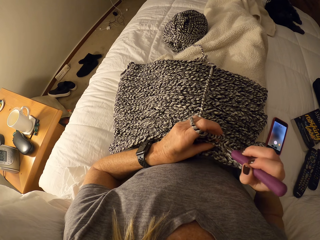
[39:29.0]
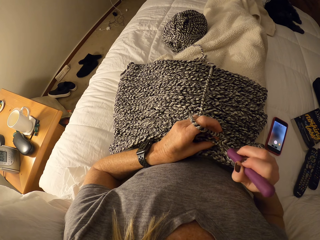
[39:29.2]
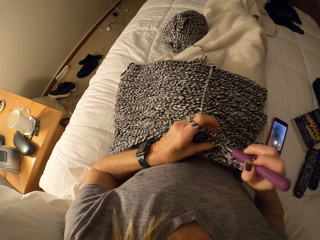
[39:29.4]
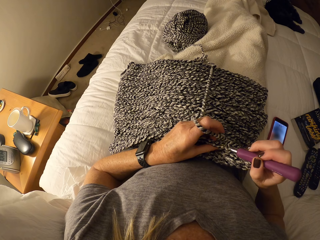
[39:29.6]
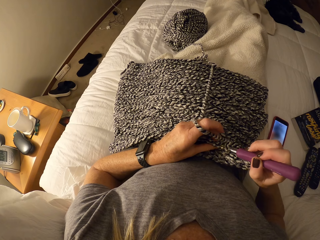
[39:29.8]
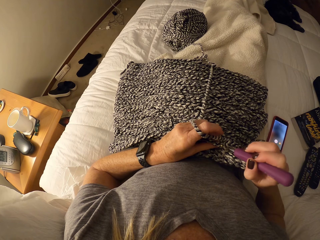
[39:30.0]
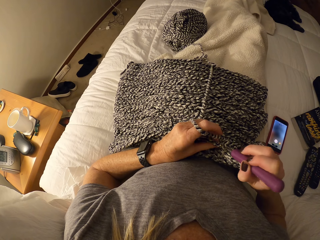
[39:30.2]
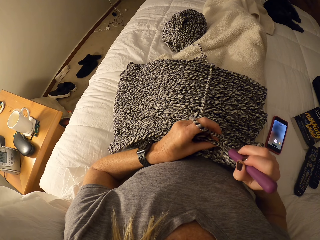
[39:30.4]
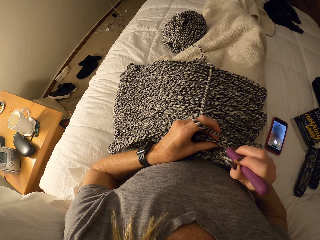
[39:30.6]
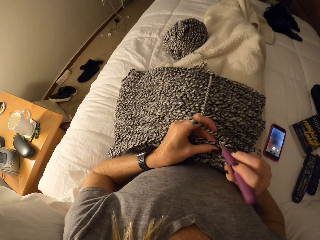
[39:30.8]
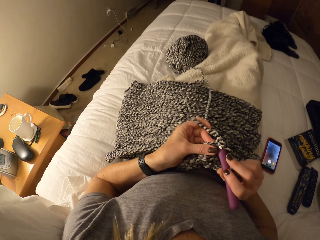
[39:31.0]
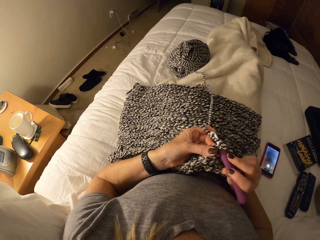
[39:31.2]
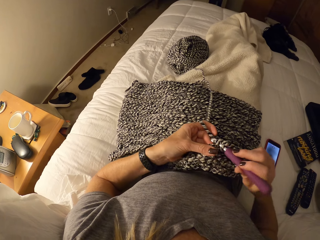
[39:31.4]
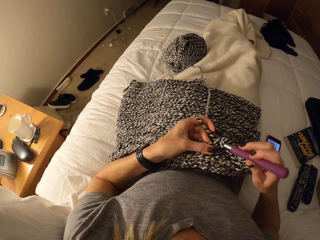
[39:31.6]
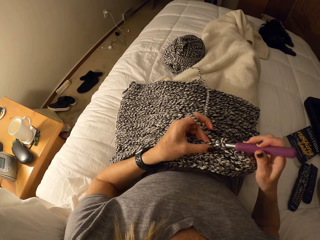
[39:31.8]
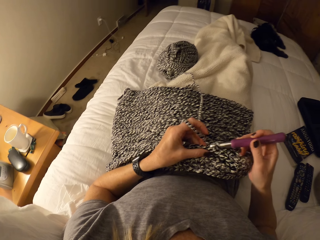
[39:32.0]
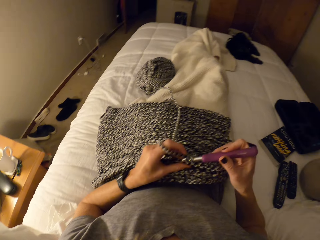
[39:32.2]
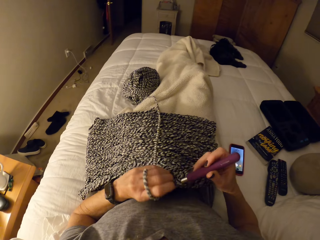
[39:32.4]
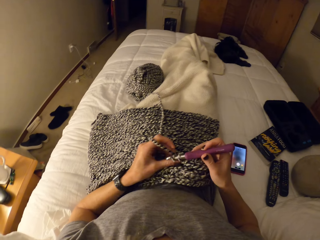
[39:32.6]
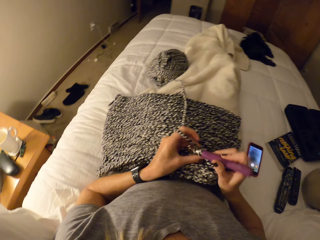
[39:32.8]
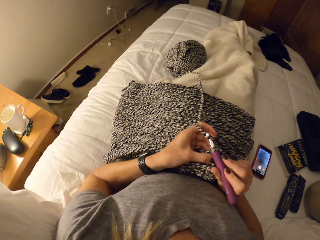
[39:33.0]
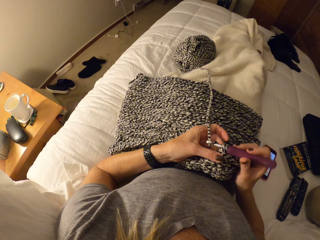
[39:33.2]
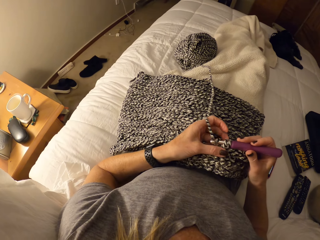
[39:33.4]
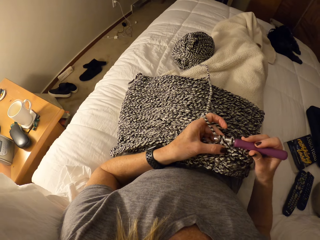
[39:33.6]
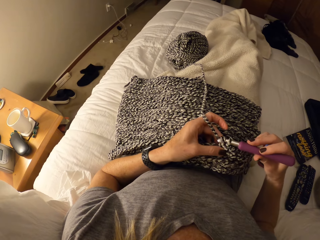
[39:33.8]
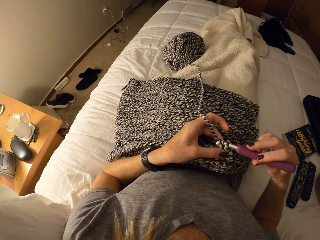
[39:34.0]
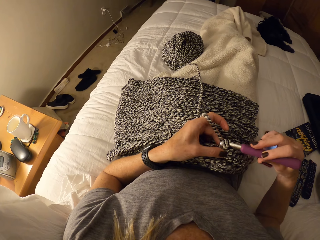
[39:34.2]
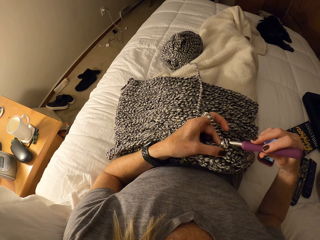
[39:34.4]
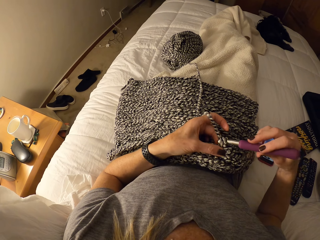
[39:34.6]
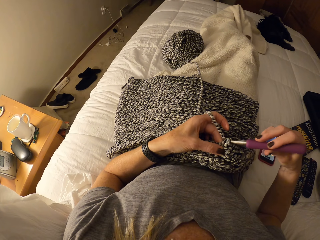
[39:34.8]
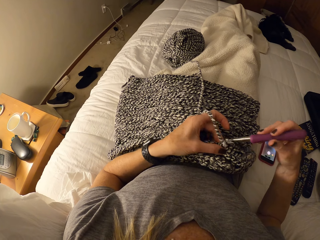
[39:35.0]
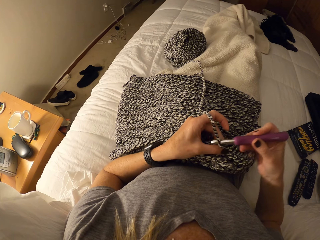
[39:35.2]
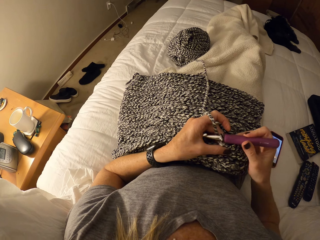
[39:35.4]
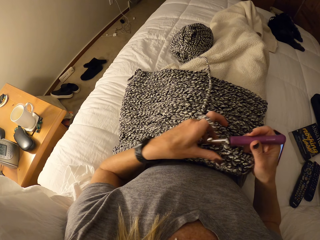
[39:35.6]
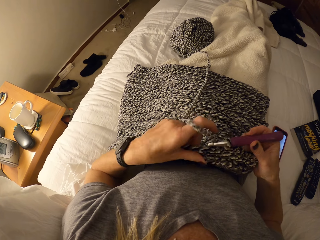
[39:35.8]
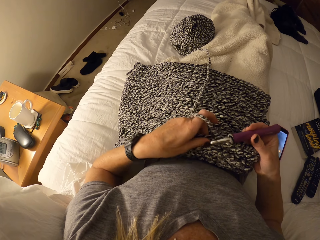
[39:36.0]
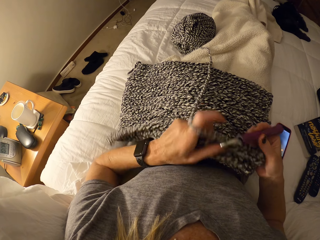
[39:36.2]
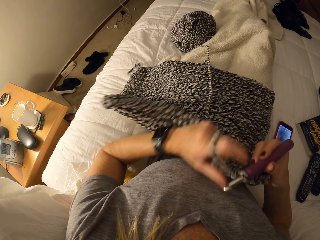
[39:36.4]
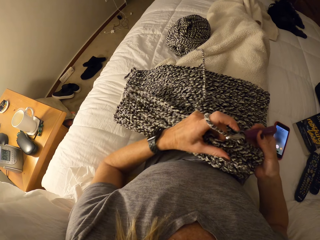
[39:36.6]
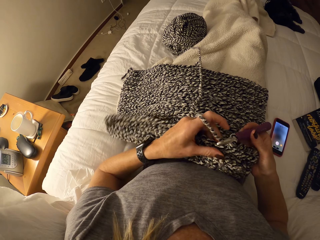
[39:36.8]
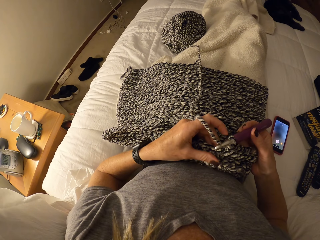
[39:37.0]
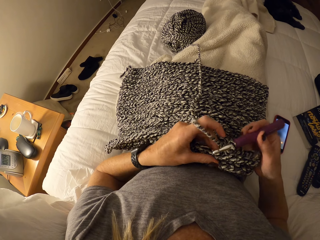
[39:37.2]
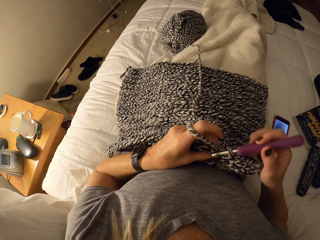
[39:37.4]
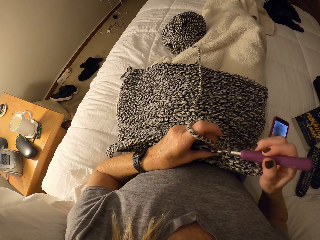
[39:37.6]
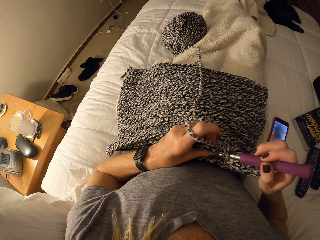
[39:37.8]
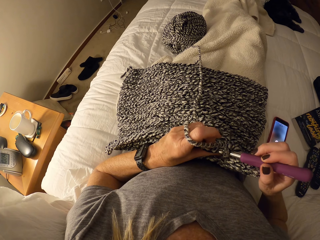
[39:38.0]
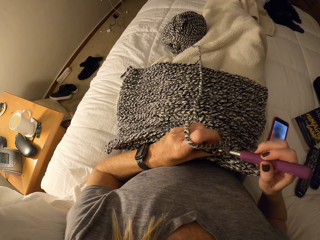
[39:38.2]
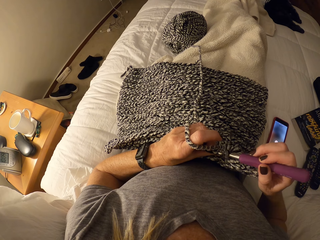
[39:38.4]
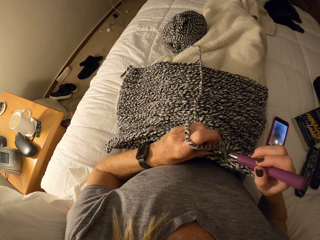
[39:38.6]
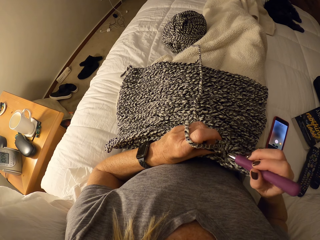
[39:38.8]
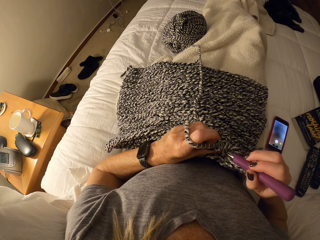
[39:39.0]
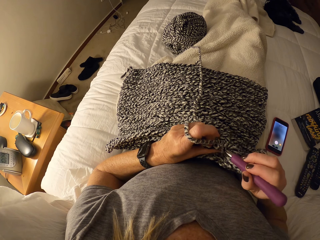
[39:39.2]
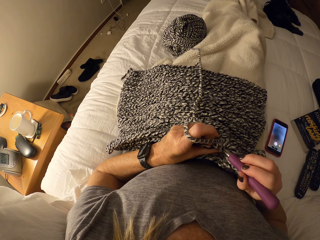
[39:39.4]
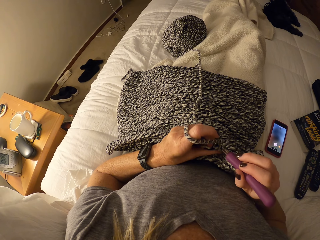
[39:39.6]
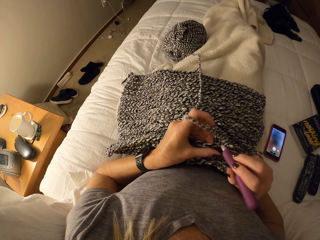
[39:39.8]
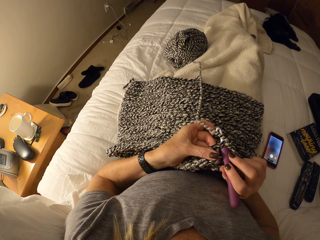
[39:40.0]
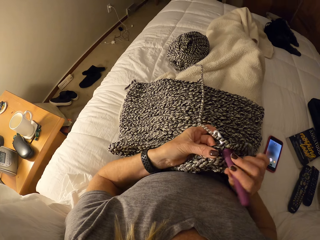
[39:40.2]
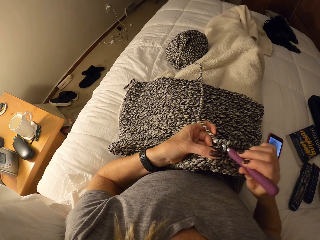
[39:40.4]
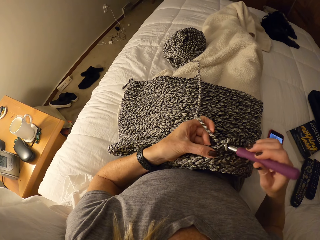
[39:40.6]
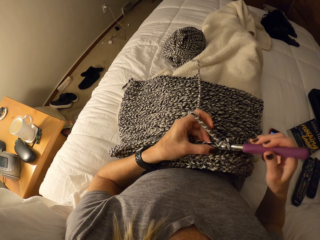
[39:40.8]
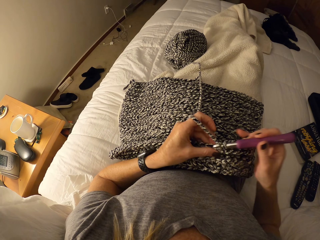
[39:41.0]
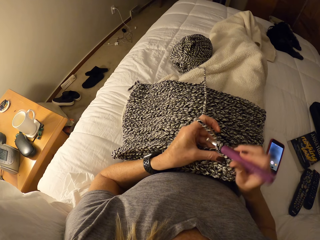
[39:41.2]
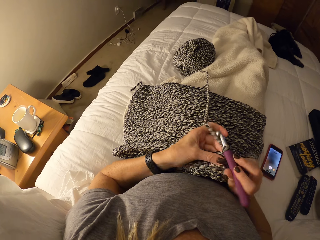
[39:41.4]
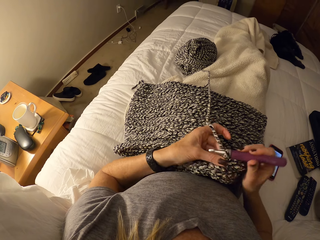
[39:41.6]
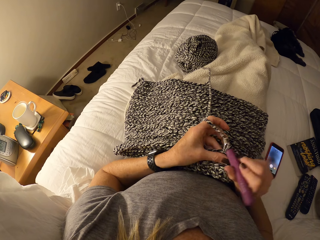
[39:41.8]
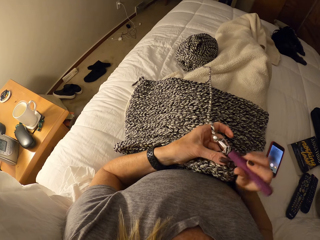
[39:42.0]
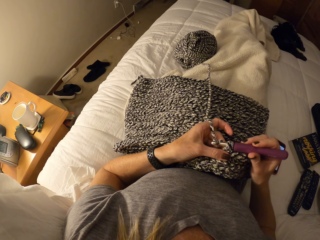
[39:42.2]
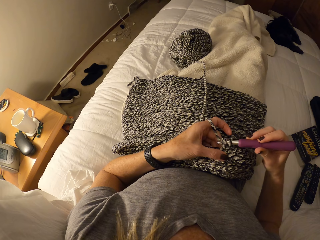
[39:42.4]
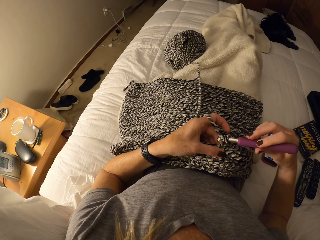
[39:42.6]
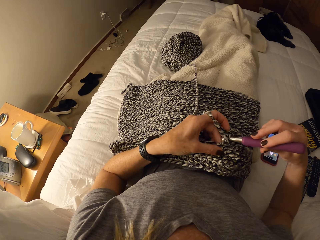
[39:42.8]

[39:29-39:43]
The camera wearer holds the fabric by her left hand. She knits.

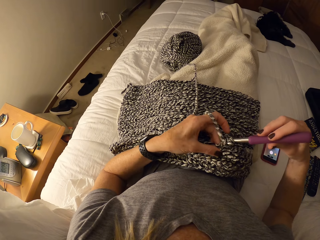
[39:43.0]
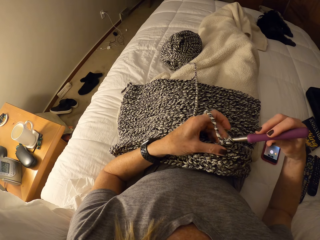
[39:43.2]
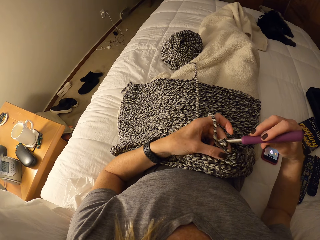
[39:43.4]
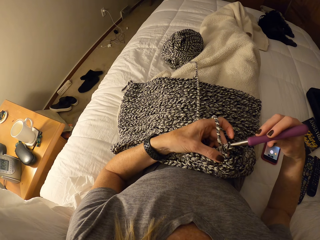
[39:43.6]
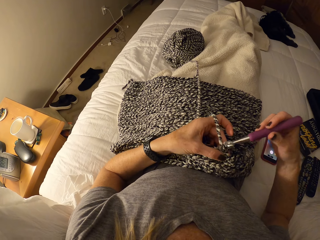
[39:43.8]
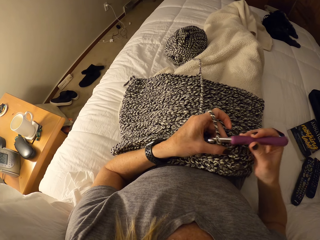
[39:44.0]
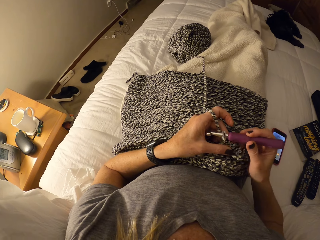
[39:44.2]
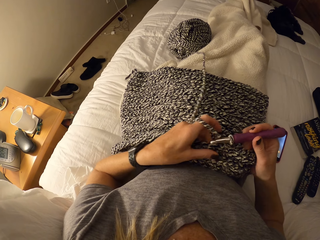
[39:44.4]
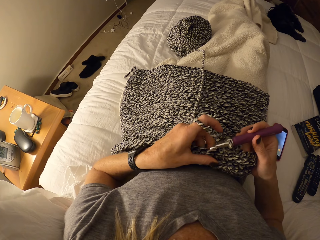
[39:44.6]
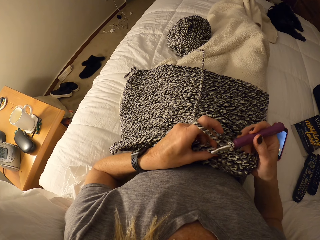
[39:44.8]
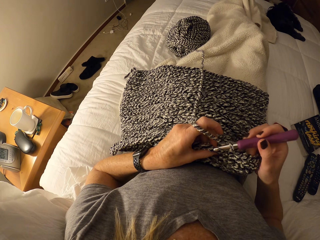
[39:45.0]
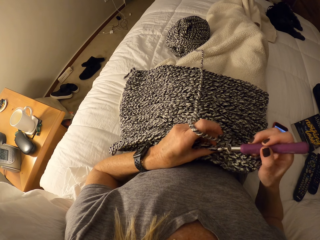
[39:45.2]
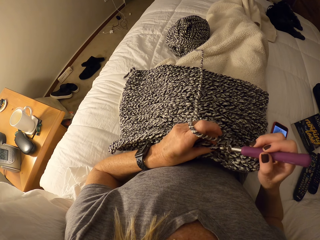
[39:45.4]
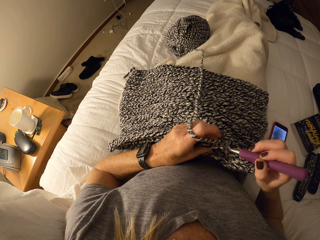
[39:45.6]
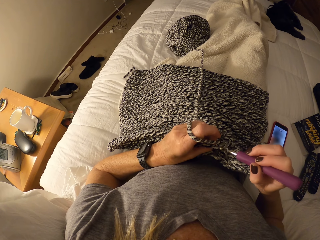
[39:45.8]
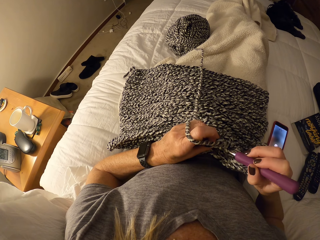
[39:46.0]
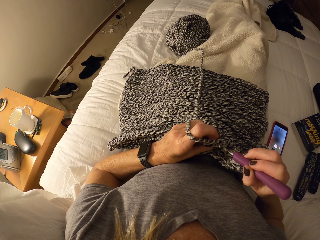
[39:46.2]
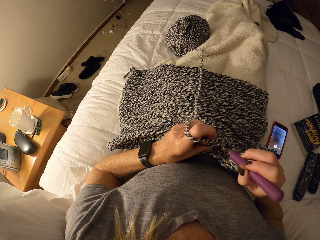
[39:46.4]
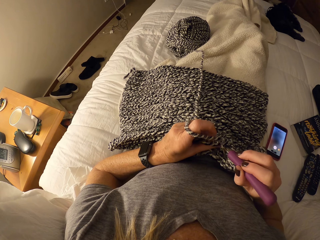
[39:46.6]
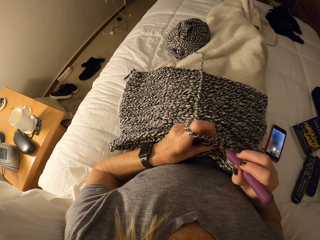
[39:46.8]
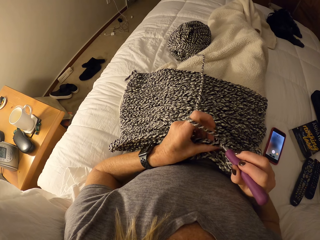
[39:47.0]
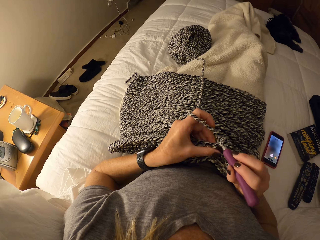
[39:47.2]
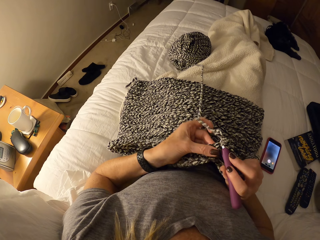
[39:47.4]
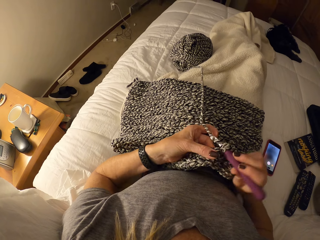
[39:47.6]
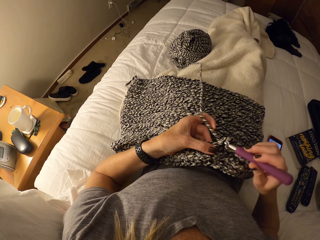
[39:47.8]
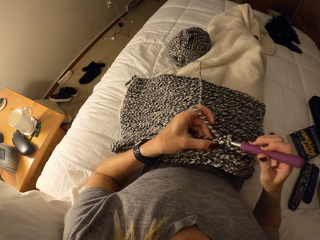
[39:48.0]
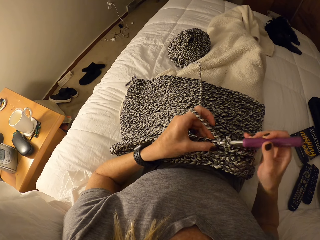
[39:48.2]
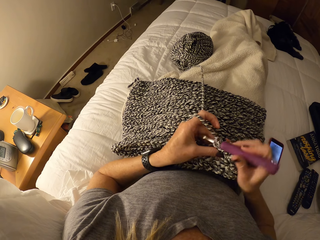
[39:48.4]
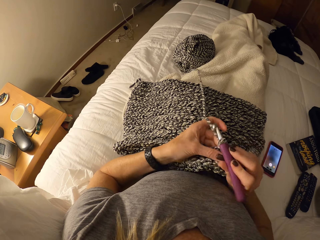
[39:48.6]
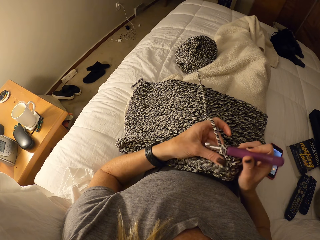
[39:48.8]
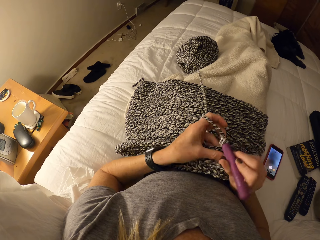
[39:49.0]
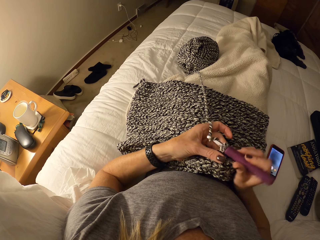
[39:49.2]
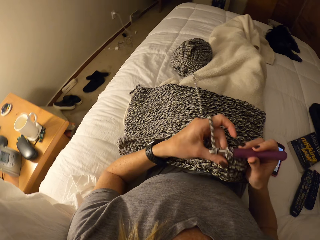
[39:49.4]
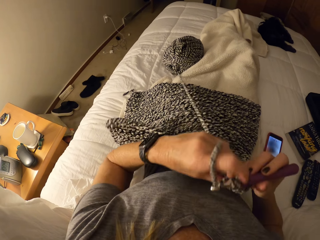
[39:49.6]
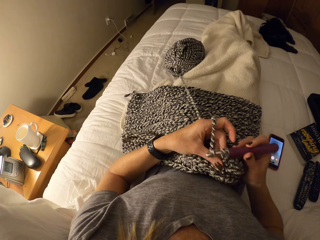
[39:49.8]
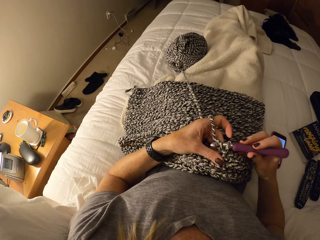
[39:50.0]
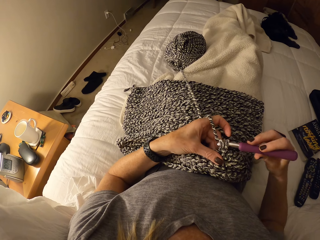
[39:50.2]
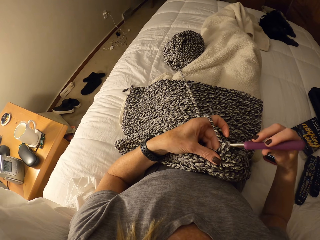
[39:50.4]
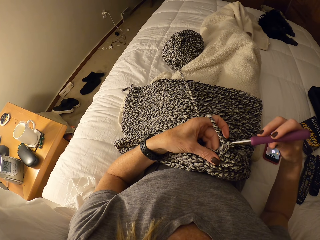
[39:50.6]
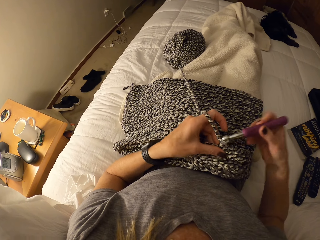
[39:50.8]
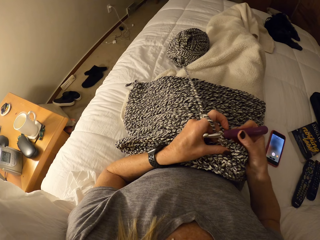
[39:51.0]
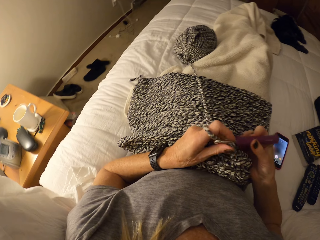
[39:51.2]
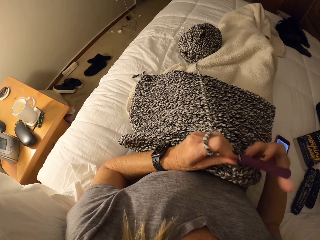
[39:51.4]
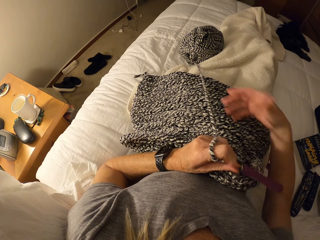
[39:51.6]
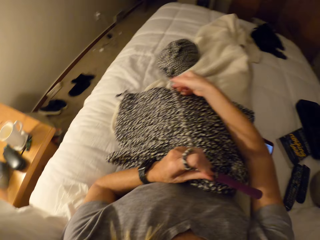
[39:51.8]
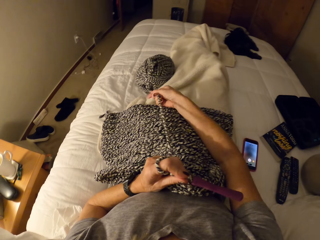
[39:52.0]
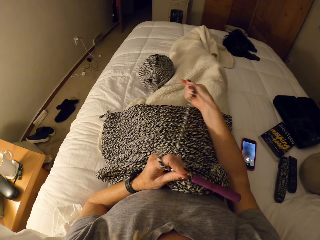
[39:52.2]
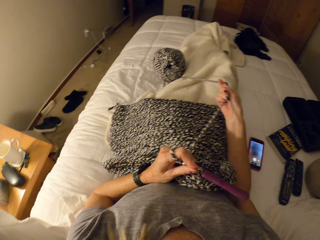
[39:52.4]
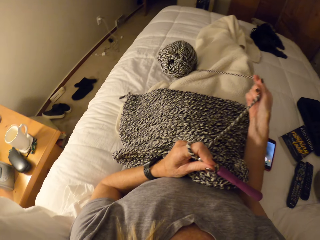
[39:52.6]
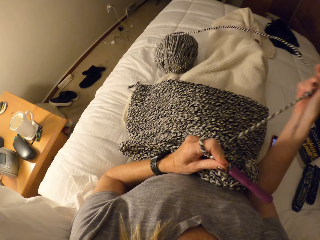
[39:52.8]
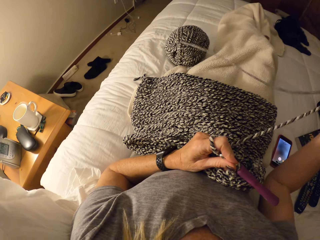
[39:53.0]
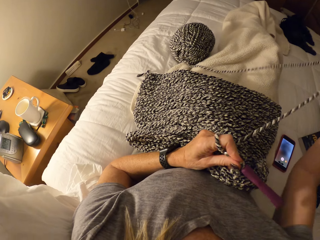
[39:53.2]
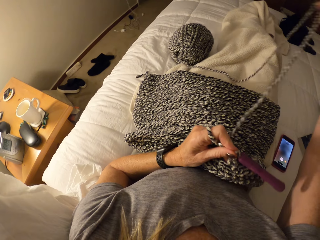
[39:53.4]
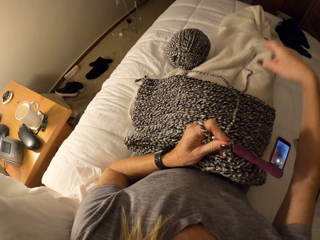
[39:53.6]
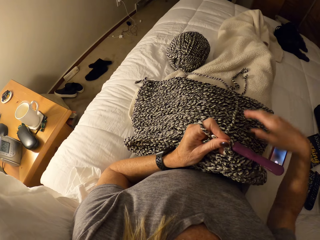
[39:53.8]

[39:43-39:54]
The camera wearer pulls the knitting wool by her right hand.
